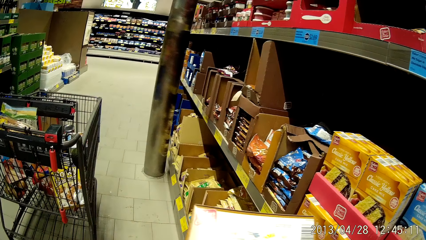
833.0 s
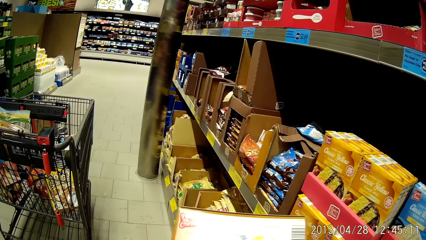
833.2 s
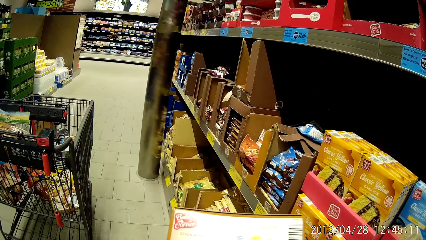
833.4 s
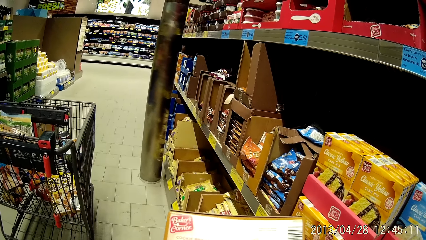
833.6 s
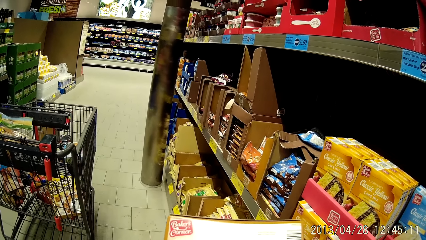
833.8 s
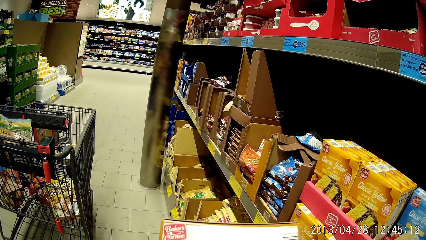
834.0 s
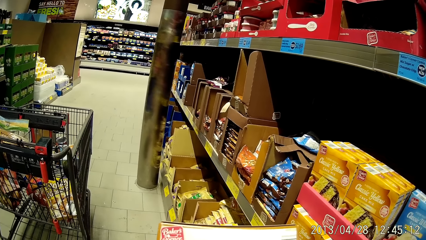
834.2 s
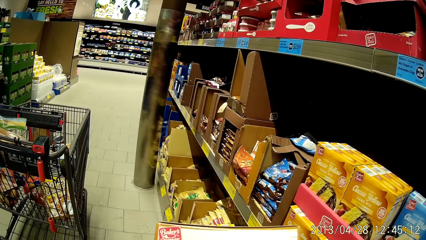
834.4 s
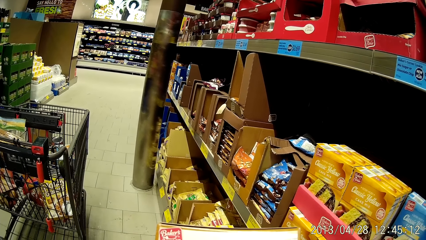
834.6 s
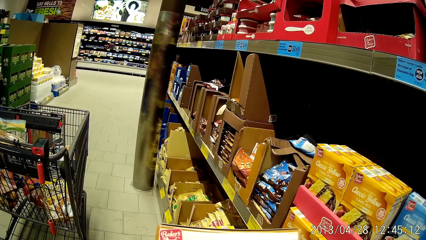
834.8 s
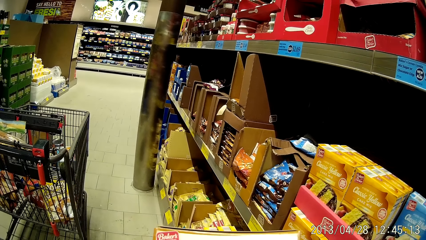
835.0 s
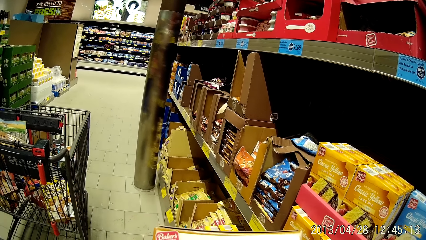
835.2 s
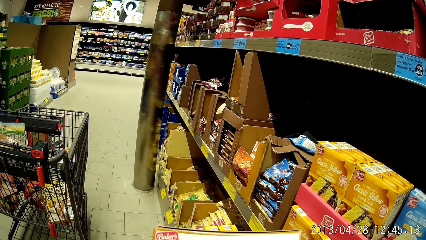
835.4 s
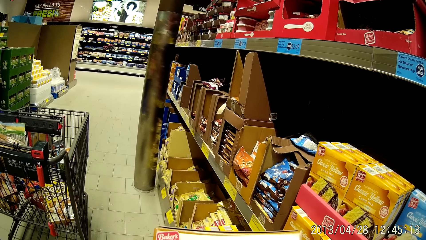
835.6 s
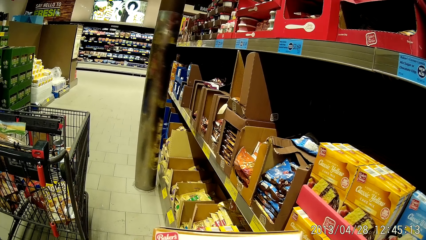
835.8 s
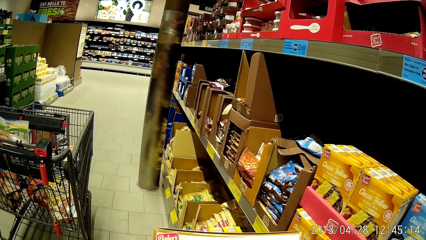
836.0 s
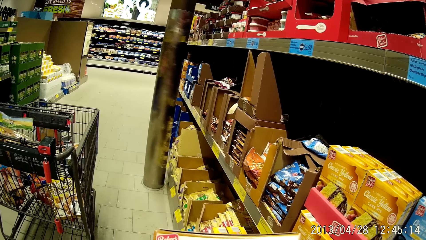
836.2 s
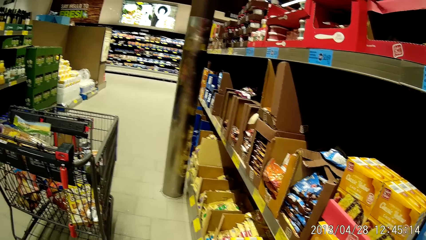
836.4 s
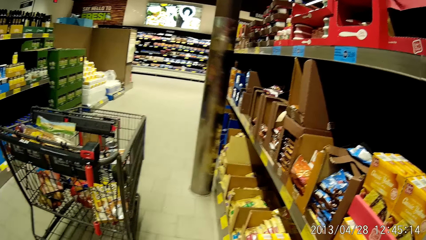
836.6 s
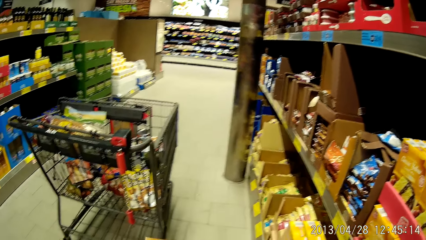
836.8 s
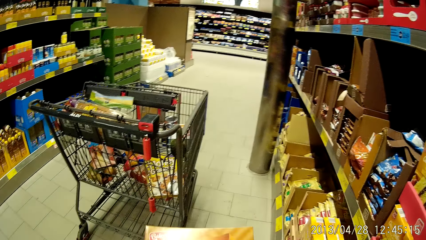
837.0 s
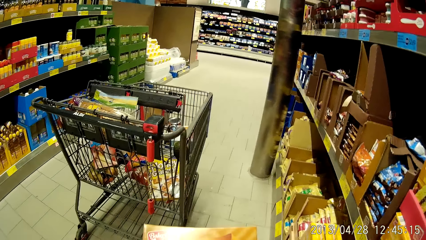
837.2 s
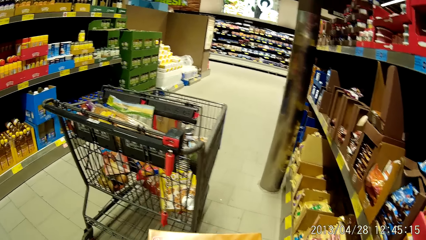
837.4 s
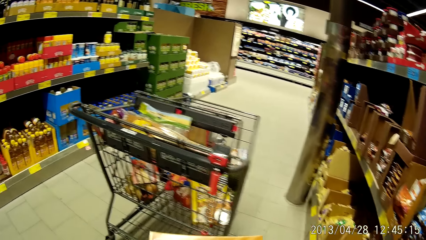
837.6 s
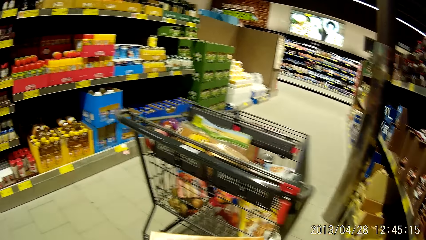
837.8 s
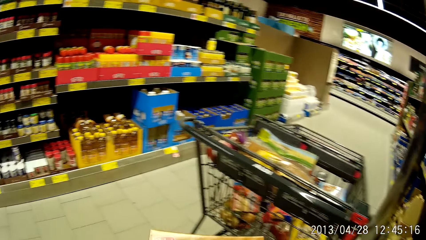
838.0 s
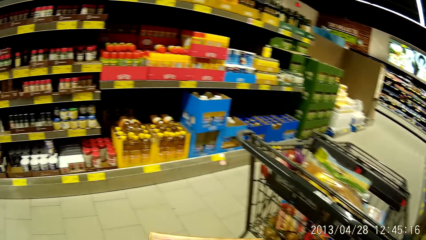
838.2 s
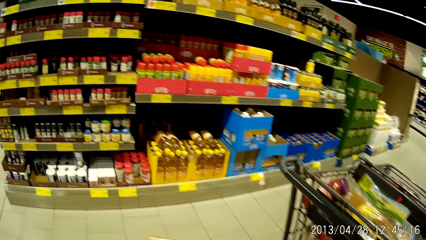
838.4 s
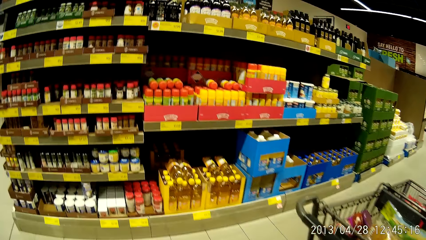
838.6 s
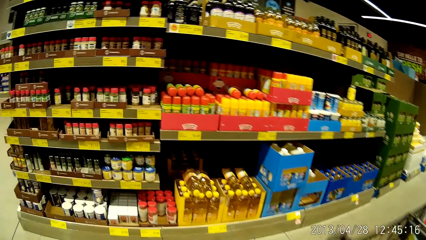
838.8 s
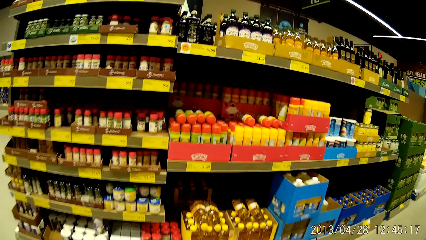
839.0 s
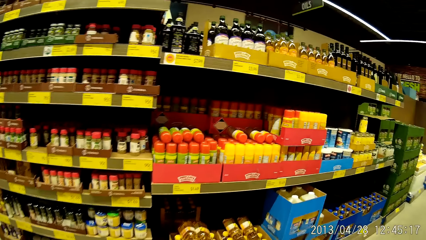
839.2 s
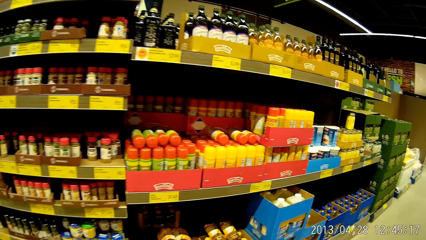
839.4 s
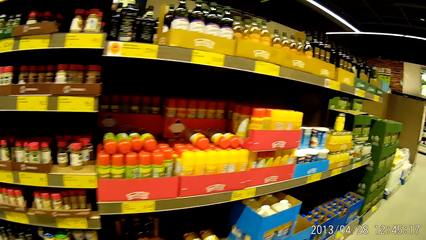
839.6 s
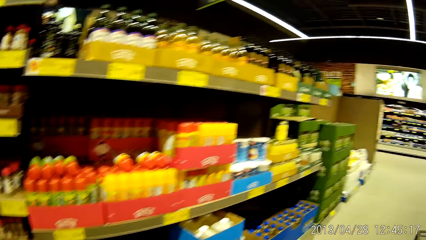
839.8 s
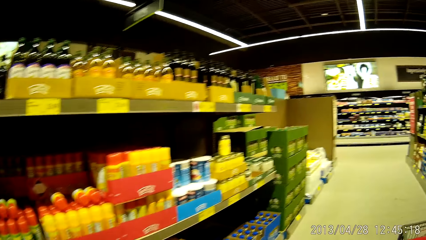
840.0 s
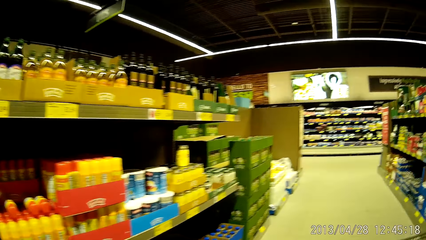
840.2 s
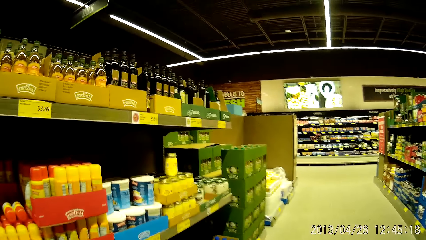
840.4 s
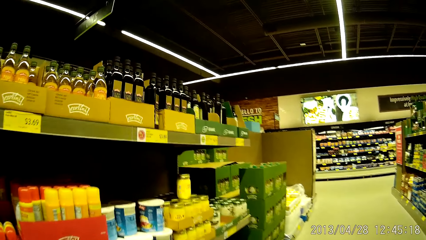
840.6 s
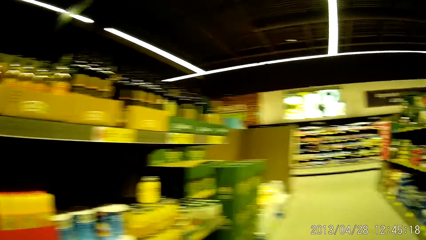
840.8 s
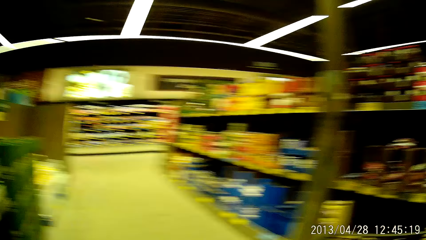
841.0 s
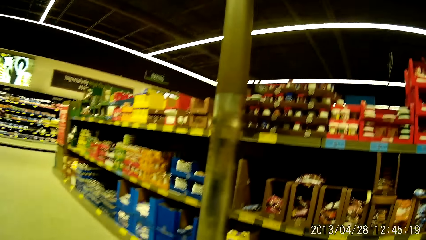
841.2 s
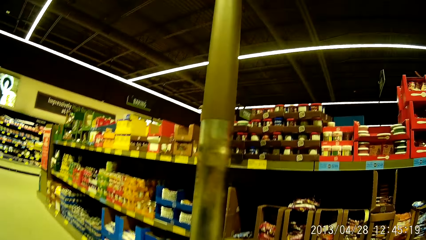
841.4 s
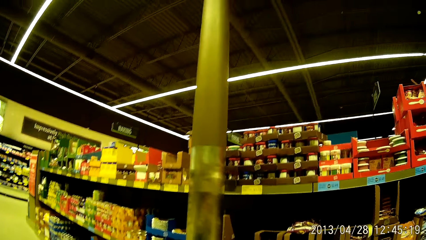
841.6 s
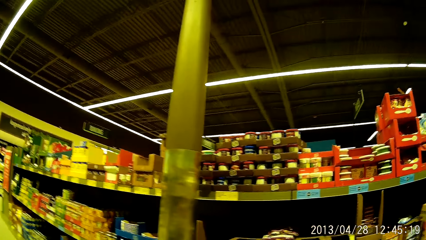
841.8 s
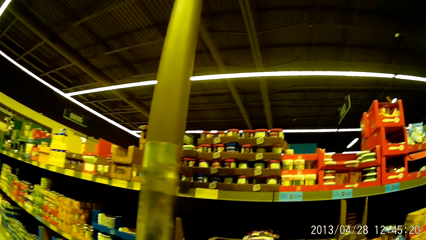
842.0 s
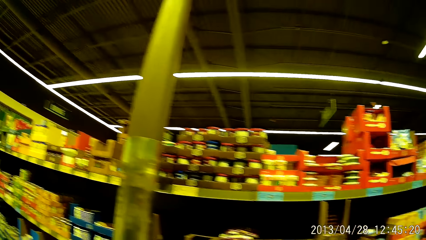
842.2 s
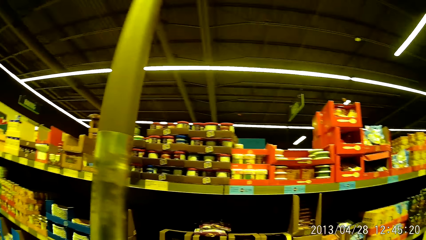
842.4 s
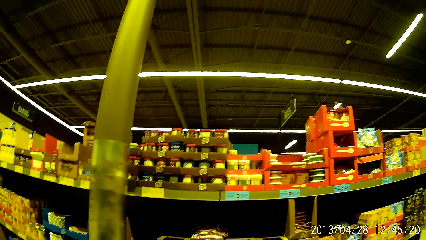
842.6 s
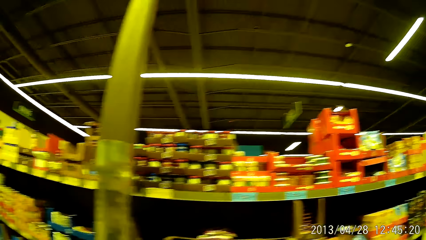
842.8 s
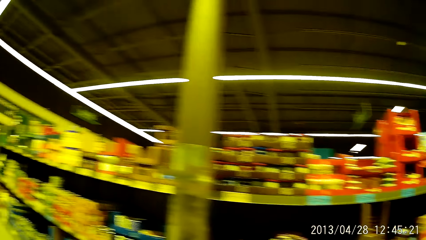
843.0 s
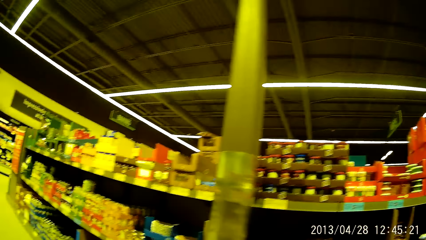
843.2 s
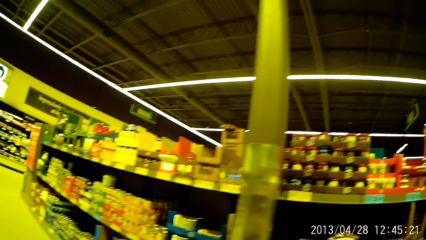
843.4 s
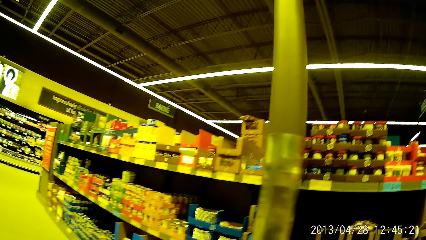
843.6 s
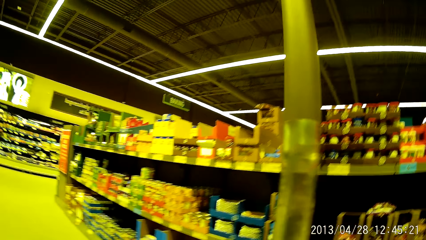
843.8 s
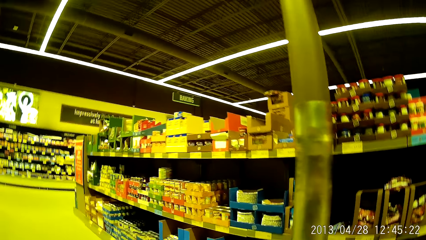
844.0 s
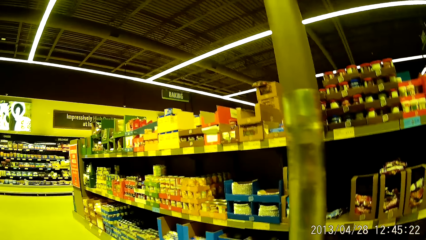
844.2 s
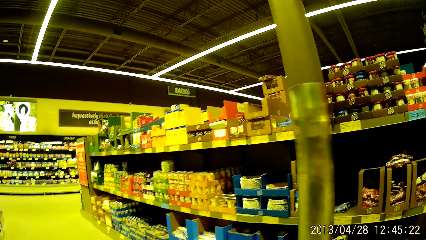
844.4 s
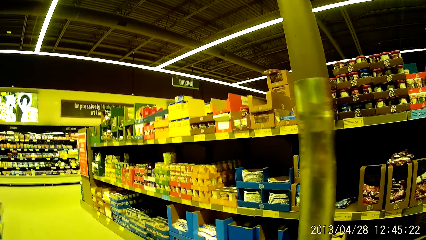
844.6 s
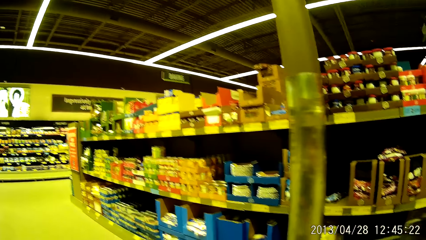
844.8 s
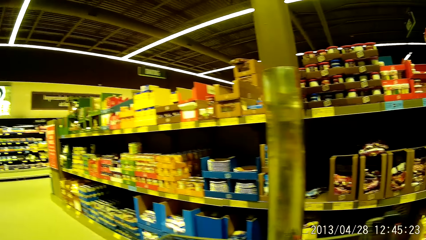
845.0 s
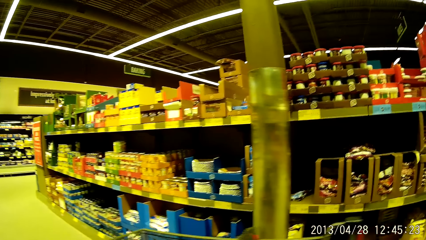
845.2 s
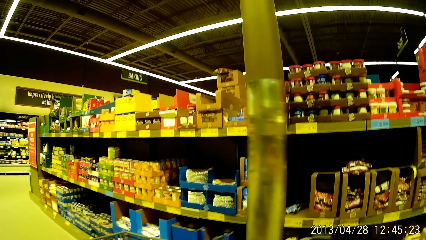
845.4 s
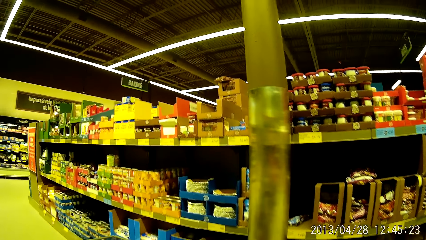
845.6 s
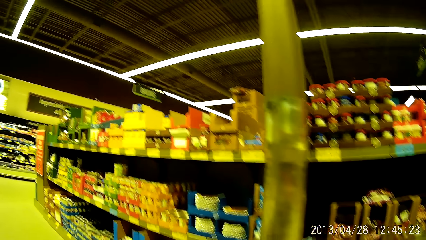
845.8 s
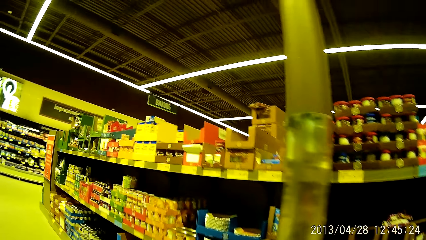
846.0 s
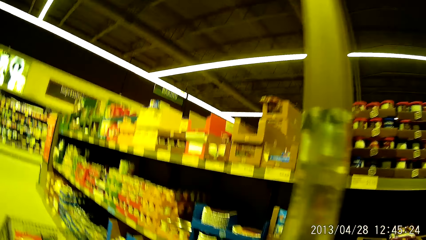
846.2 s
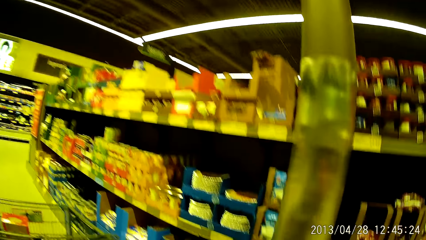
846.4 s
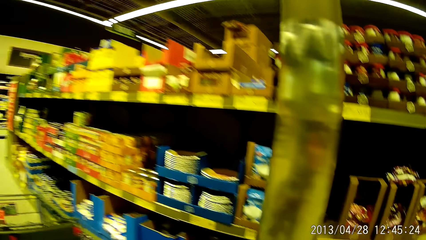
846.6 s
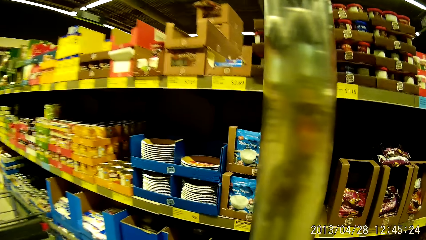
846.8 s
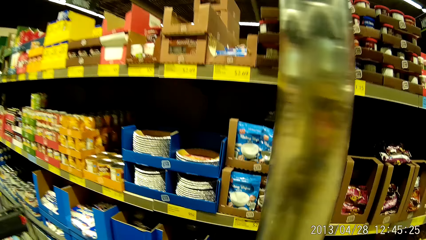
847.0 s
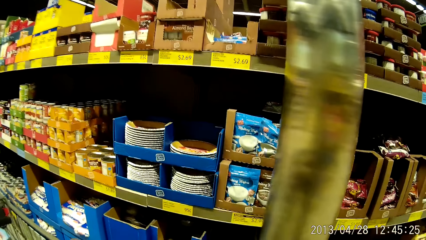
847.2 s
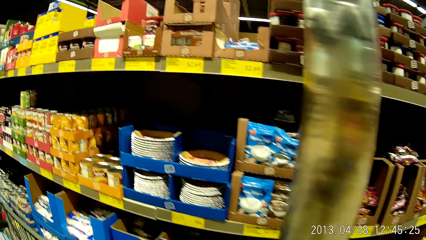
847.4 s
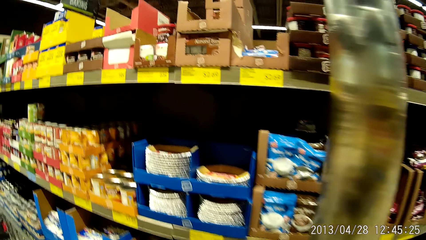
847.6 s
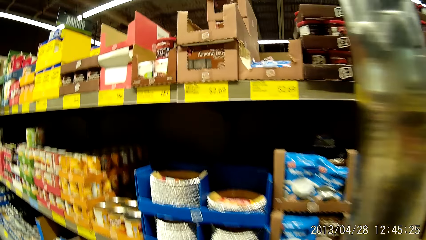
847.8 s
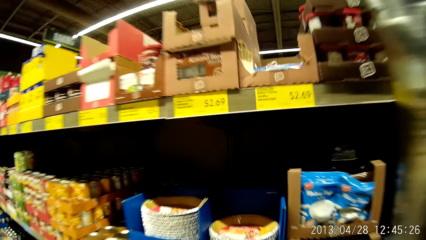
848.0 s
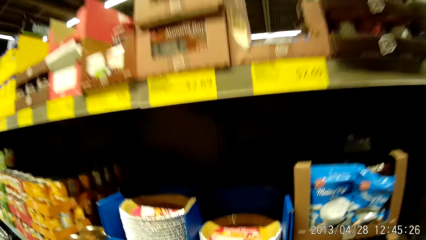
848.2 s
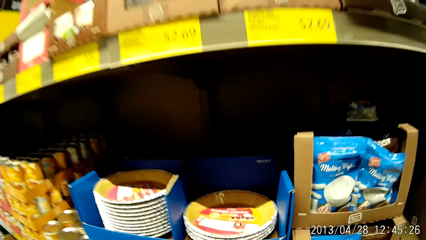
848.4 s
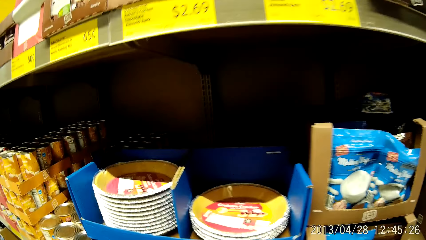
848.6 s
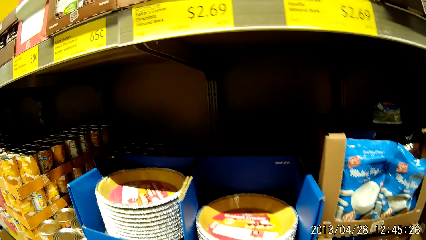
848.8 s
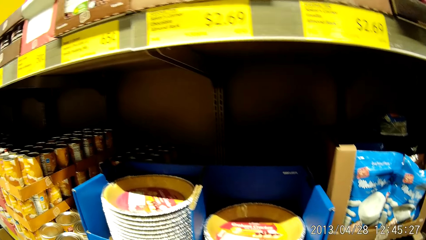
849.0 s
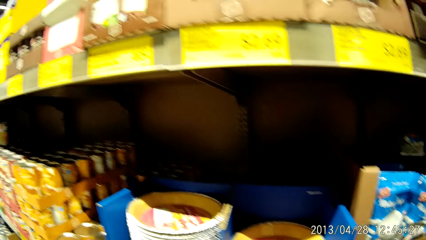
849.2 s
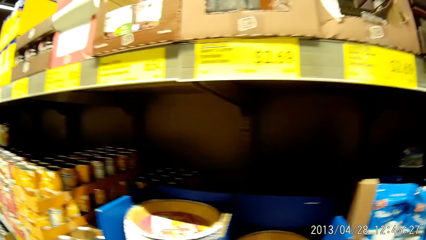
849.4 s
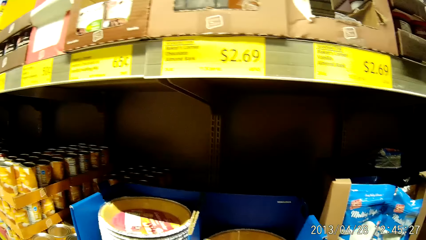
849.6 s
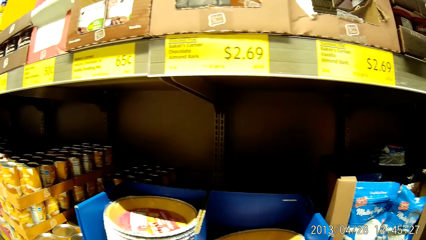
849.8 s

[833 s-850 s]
The camera wearer stares at the trolley. They walk towards another shelf and stare at the shelf.
